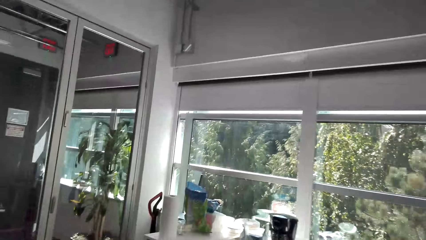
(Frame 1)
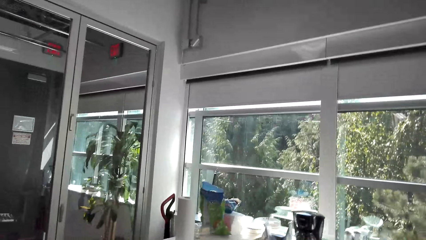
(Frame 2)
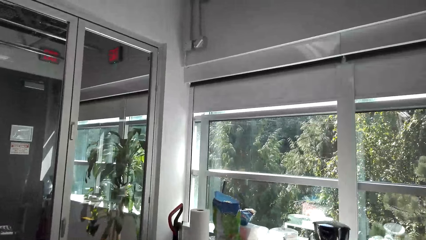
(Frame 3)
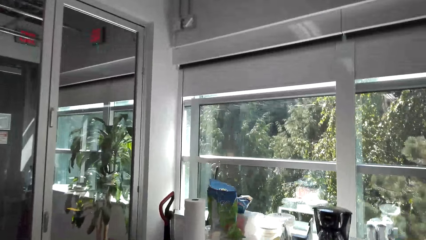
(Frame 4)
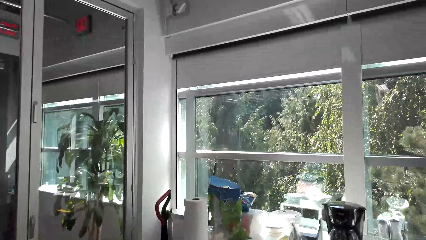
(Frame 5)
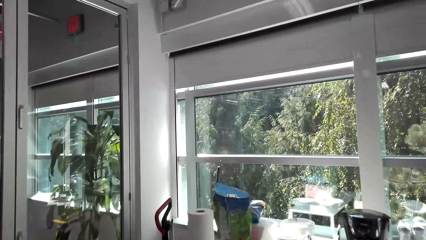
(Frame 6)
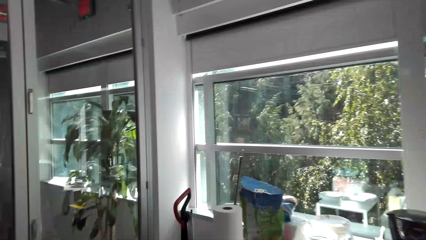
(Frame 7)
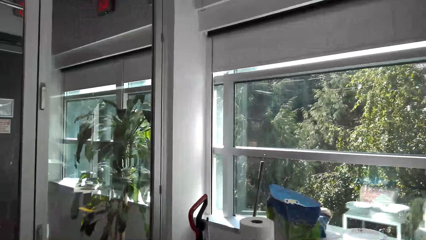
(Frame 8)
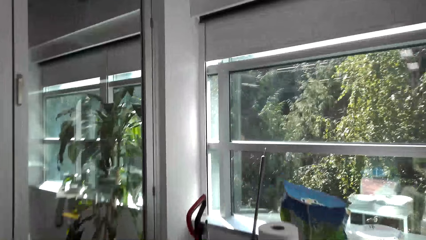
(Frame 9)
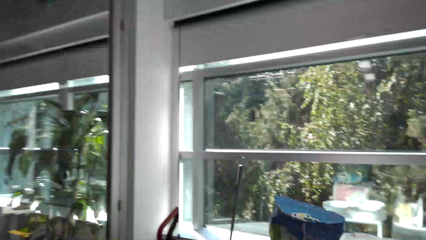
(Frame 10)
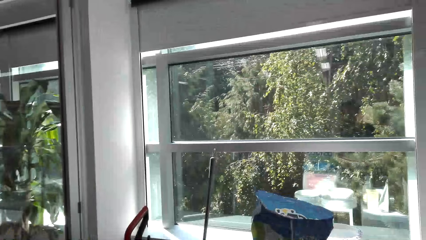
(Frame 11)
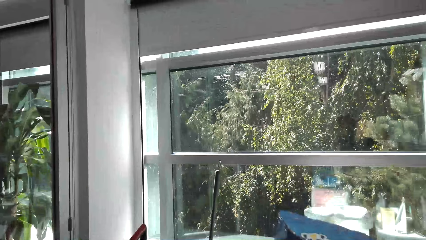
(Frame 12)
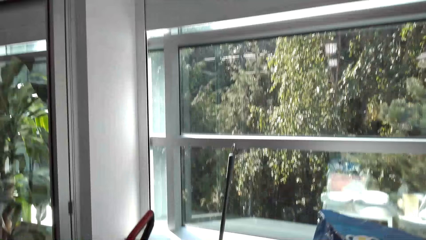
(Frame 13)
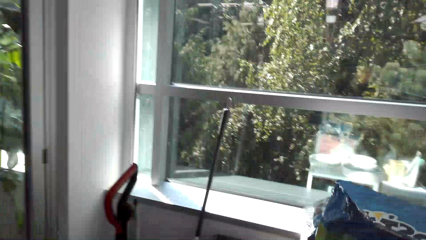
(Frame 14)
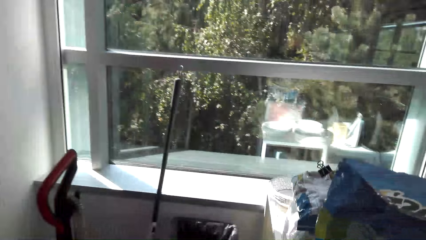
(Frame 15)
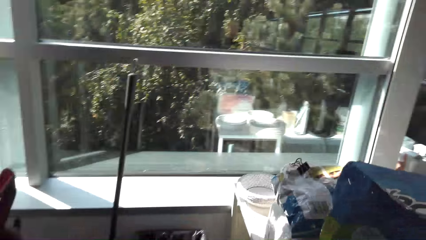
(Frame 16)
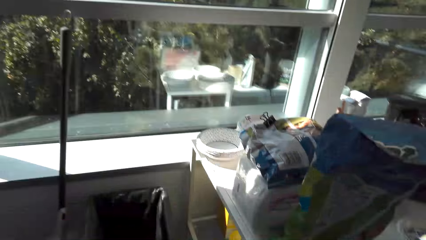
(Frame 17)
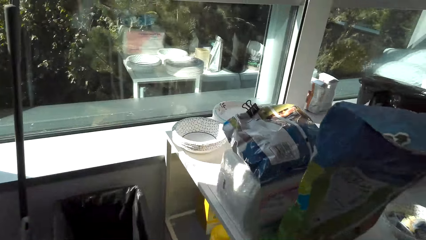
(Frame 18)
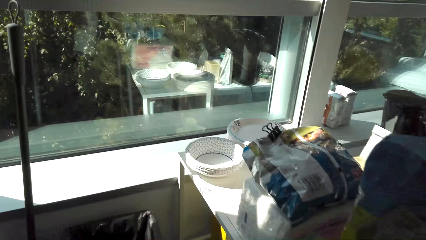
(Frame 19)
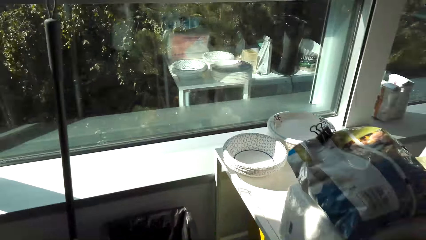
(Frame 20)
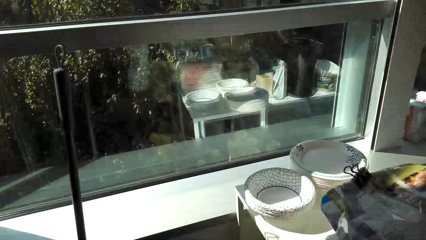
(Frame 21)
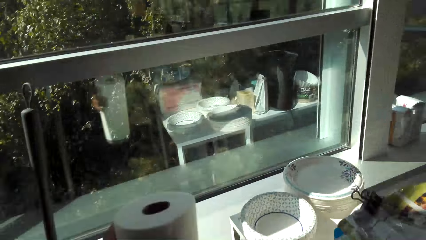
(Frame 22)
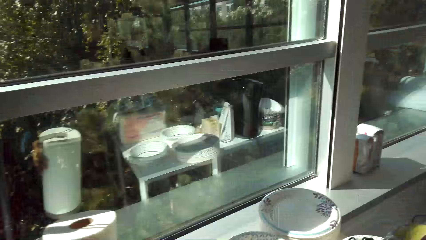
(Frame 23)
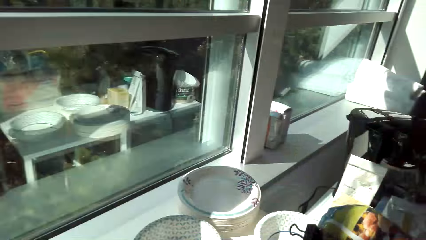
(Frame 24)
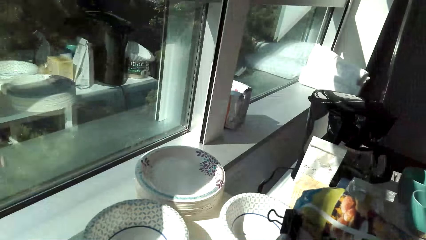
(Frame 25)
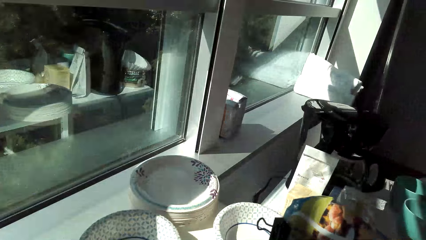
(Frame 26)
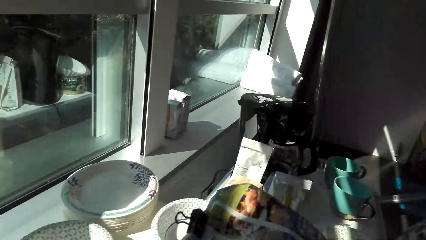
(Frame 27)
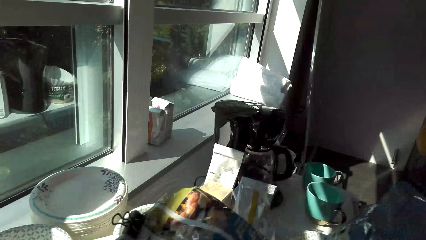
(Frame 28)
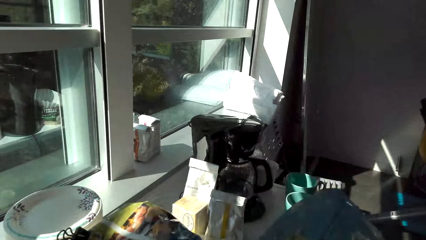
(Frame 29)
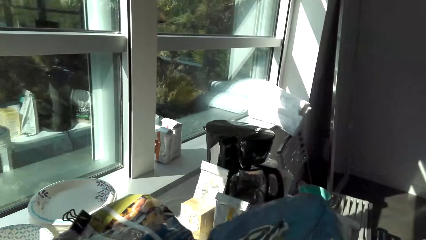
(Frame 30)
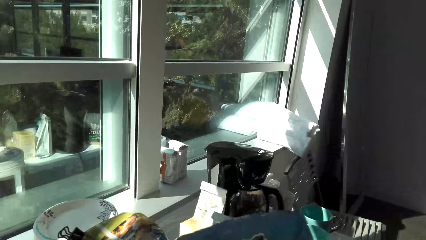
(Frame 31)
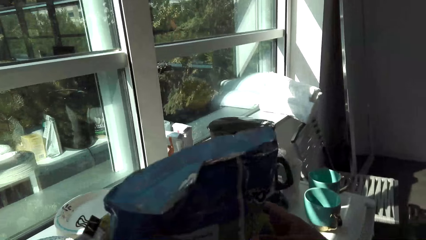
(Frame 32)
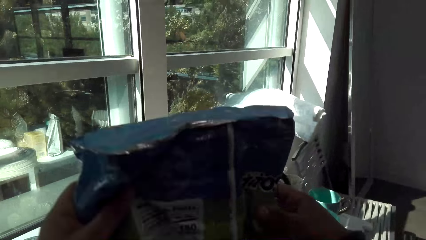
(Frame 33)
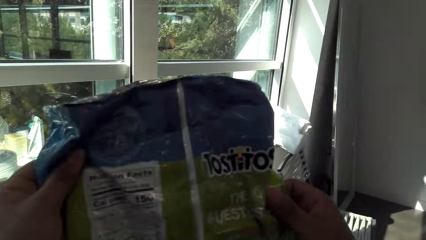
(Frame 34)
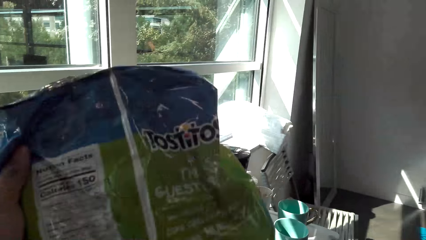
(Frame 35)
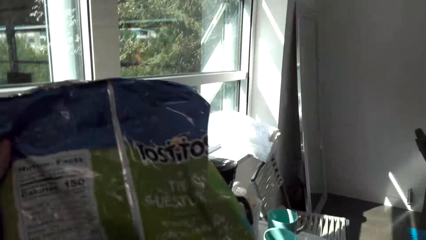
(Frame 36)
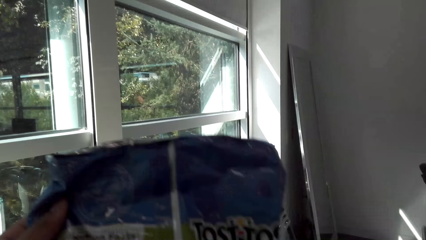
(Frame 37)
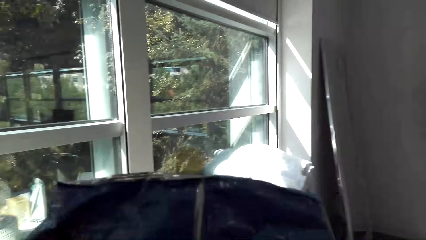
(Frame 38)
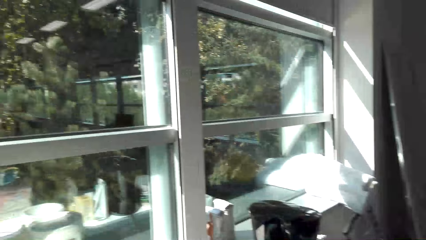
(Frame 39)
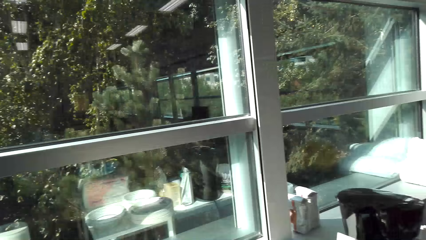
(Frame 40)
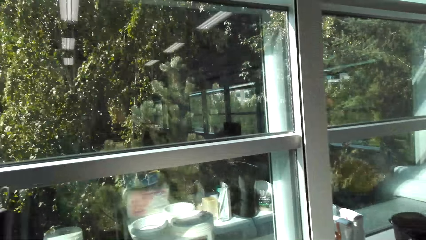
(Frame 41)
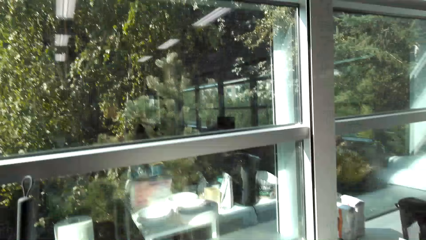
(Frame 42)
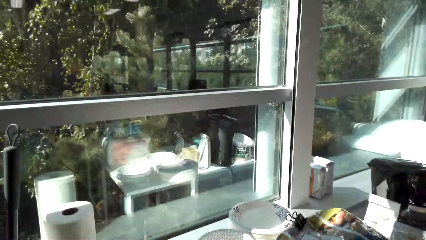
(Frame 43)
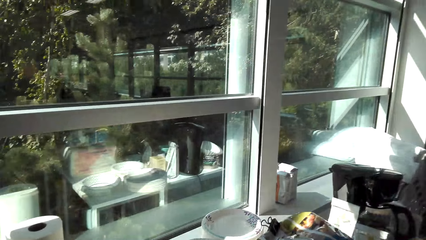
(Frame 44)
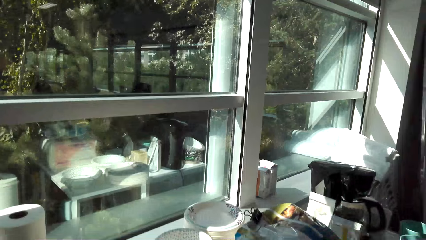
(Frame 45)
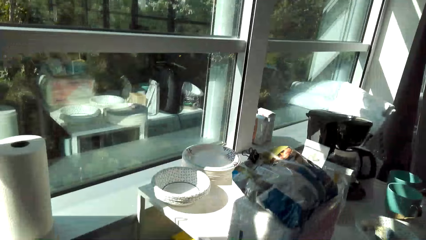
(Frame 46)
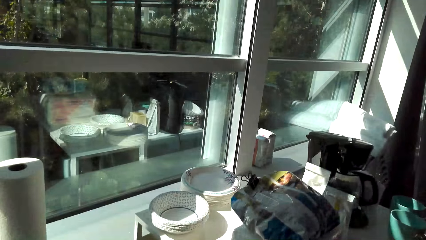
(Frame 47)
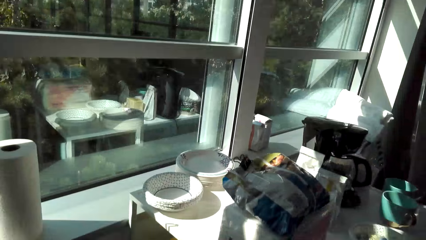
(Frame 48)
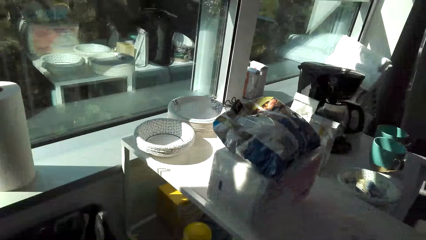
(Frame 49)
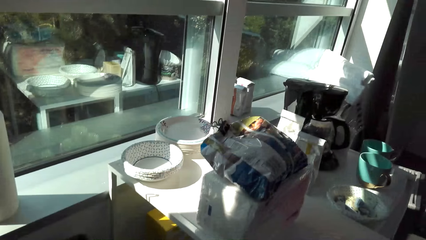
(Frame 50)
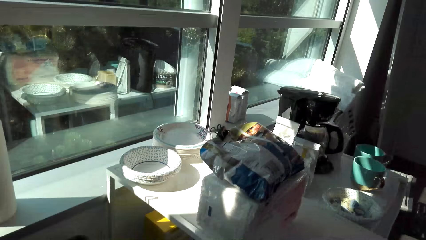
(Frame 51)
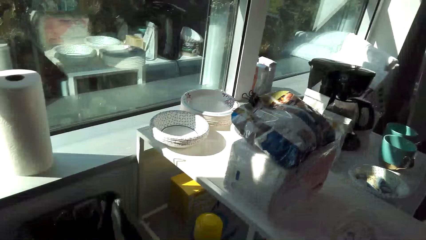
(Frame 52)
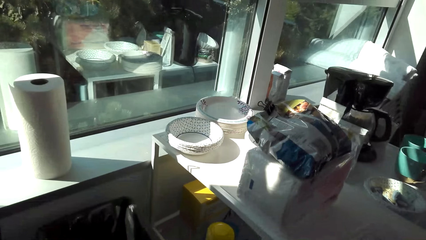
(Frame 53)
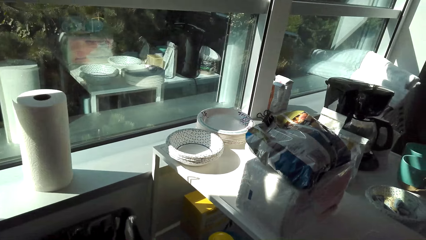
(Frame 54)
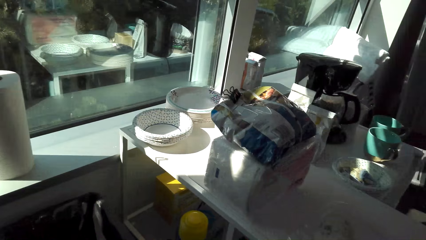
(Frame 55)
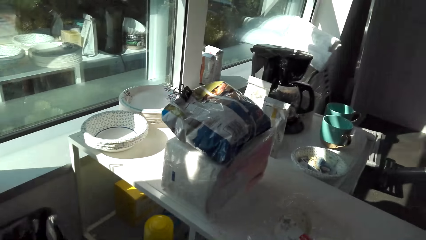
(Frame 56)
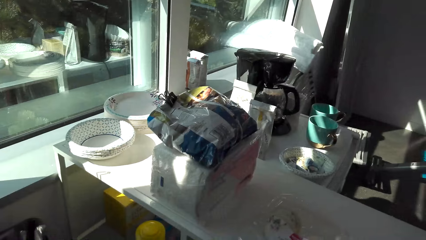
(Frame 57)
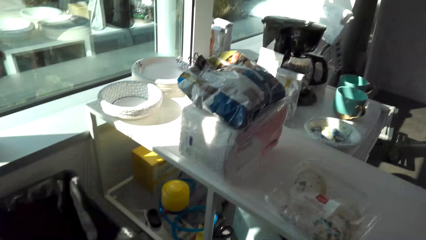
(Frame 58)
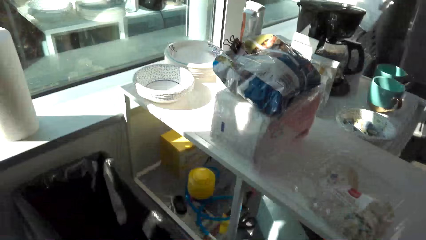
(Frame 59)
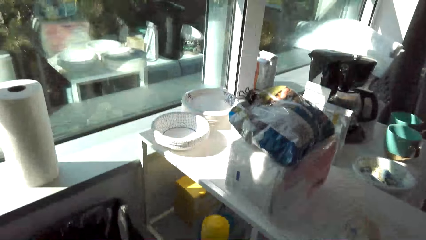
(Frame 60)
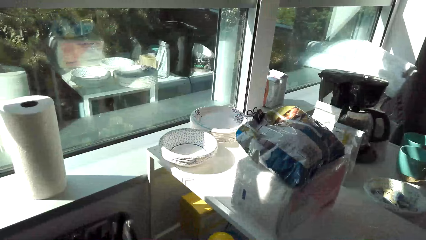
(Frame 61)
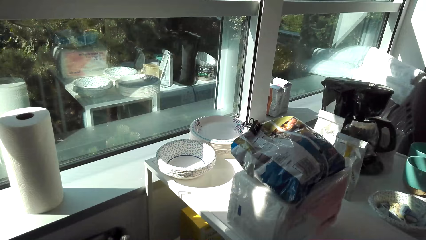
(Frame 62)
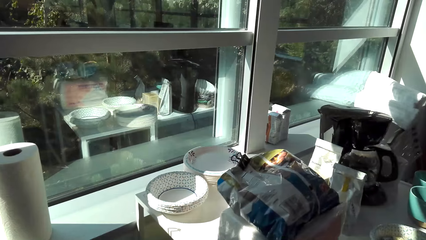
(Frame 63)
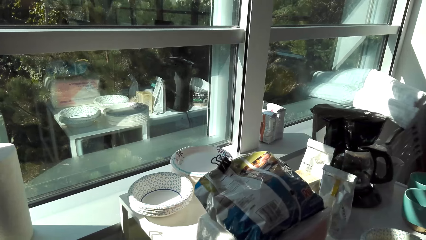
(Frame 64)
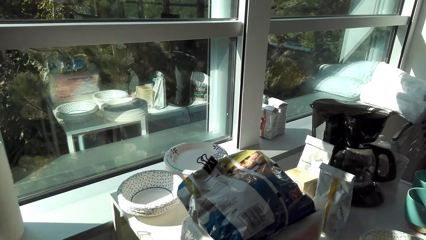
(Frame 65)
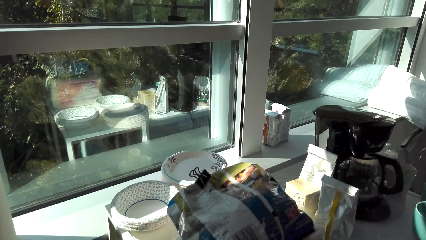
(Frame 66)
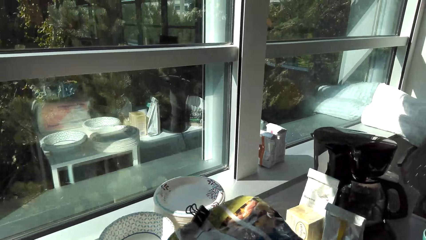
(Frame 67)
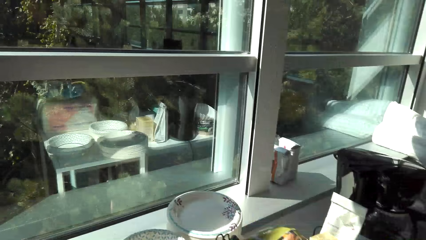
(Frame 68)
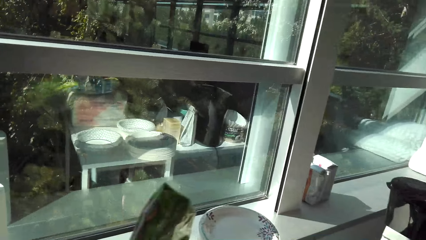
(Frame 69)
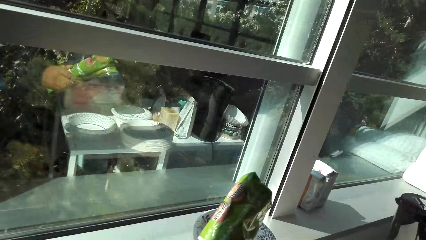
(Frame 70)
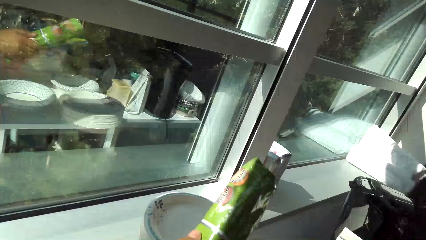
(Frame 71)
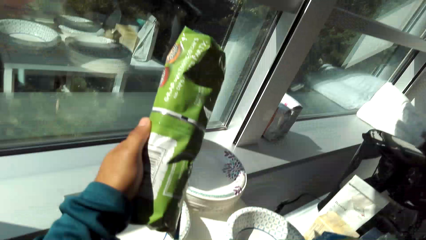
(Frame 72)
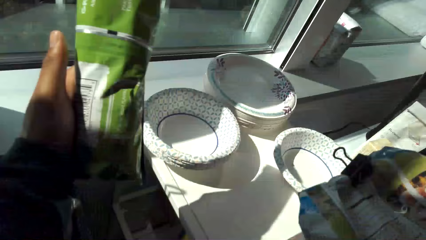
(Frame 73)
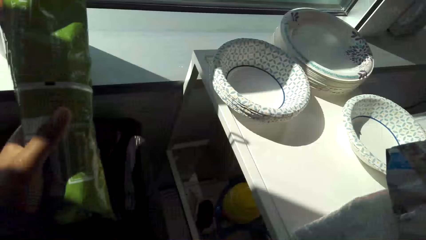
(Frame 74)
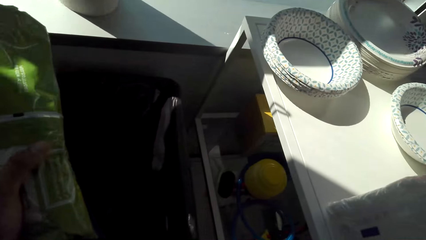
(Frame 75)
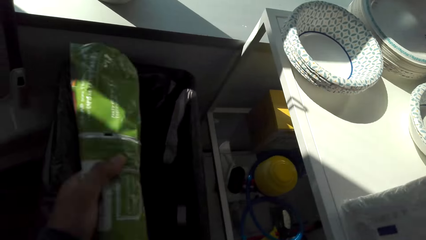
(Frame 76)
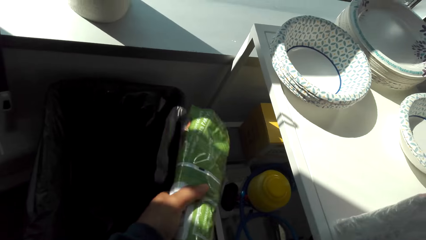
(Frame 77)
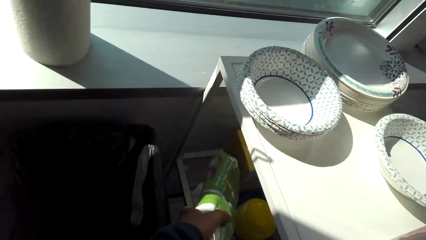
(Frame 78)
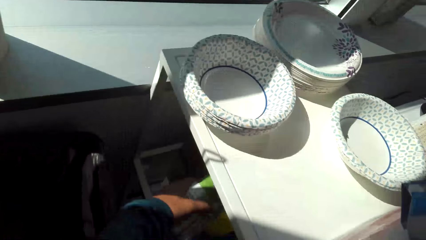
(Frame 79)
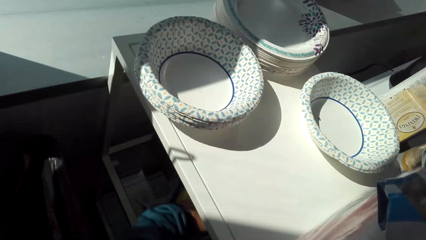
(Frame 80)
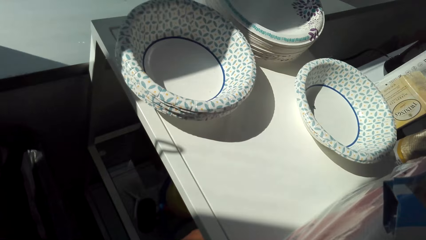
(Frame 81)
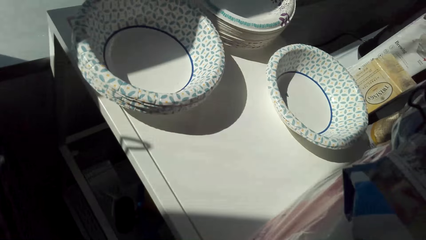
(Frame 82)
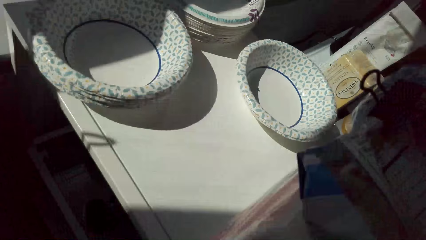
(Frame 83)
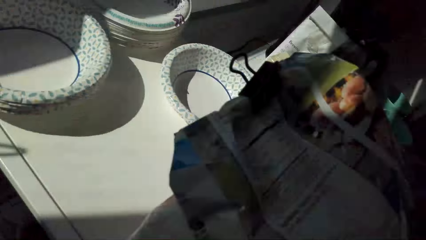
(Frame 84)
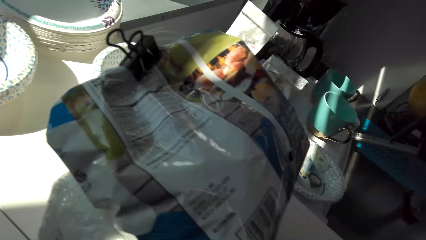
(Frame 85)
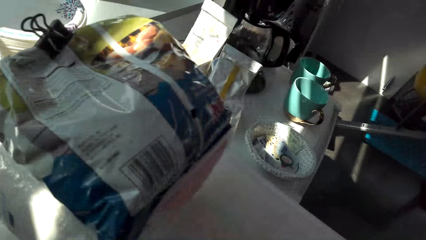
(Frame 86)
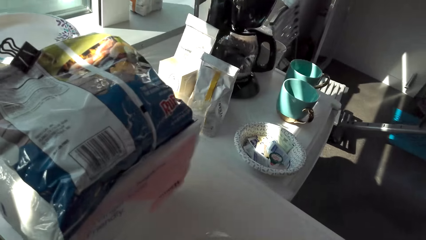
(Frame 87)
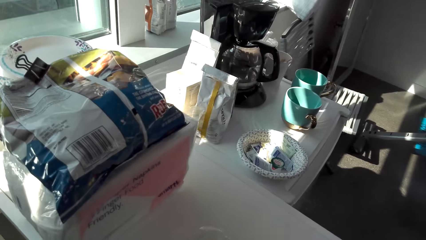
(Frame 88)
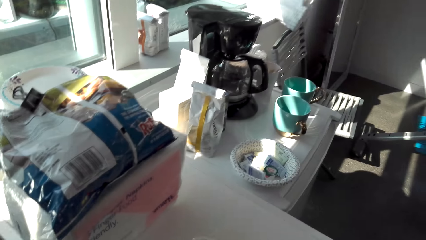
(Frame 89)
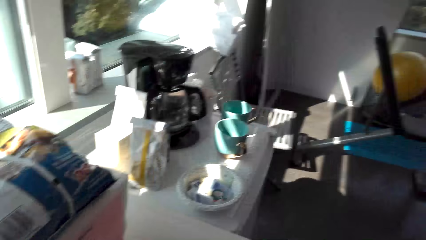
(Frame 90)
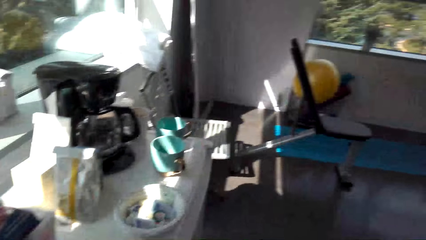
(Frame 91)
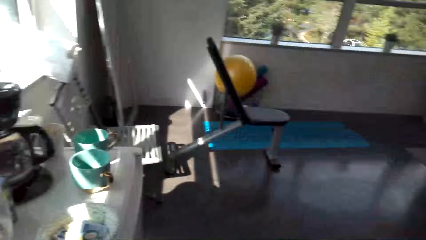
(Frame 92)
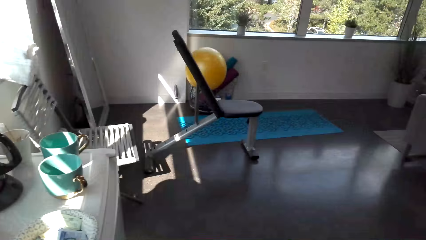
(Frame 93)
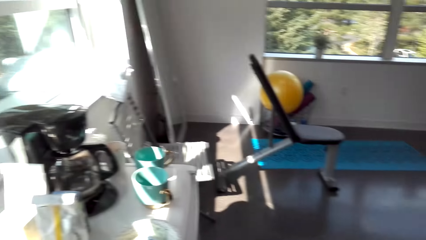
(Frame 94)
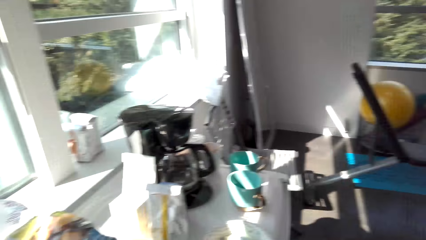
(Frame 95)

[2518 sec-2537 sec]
The camera wearer holds the soft paper. They hold the packet. They pick up the sachet. They stare at the table. They pick the box. They put the box on the cabinet. They put the sachet in the cabinet.
